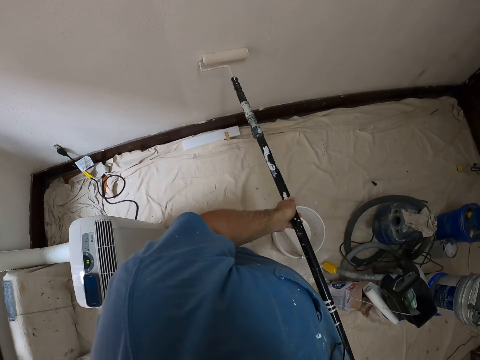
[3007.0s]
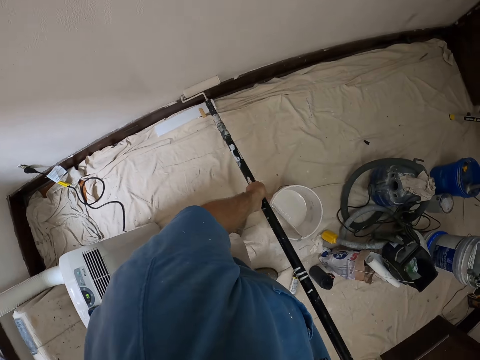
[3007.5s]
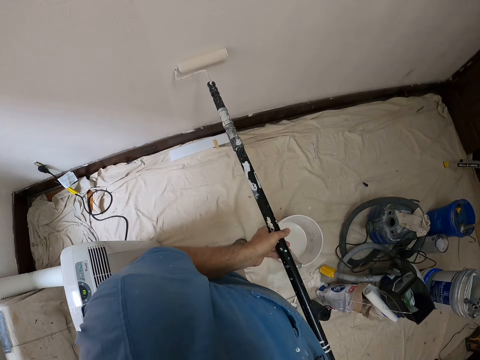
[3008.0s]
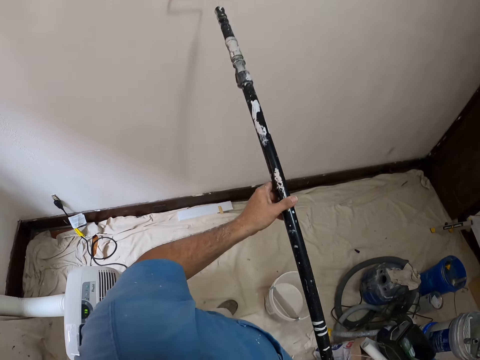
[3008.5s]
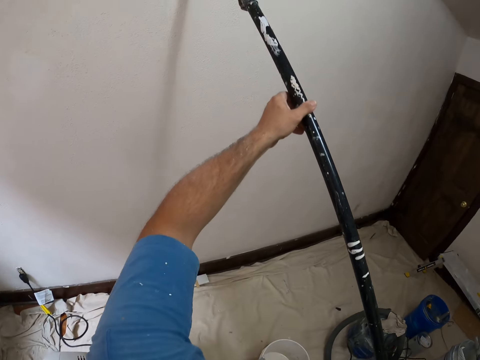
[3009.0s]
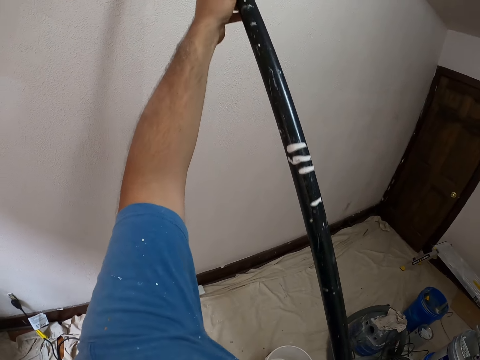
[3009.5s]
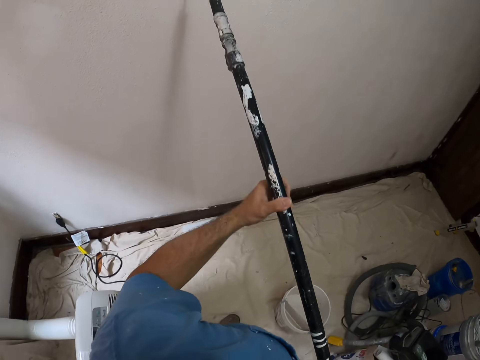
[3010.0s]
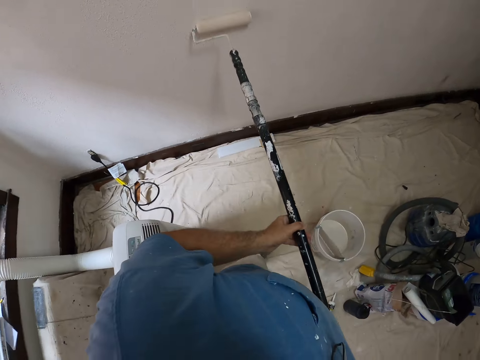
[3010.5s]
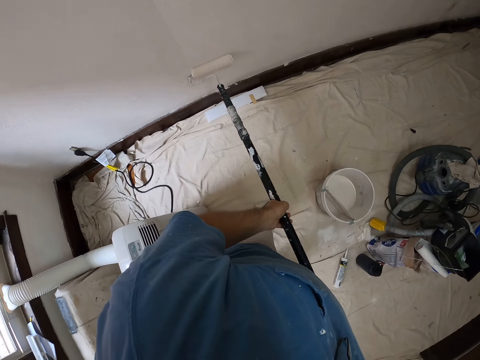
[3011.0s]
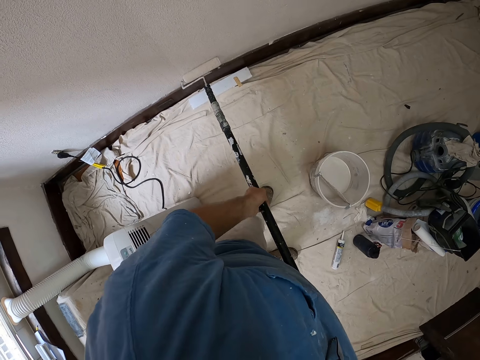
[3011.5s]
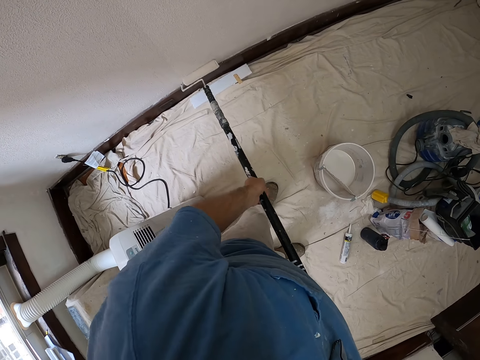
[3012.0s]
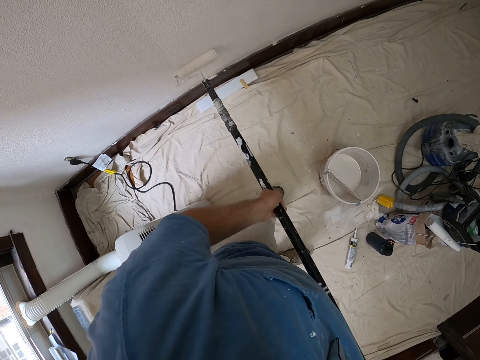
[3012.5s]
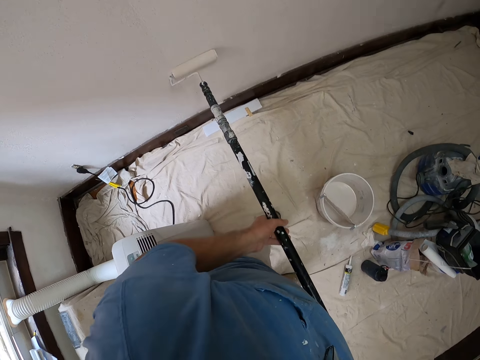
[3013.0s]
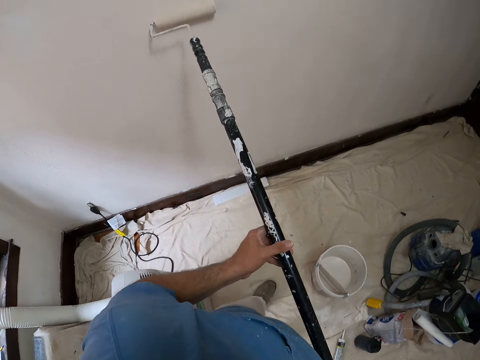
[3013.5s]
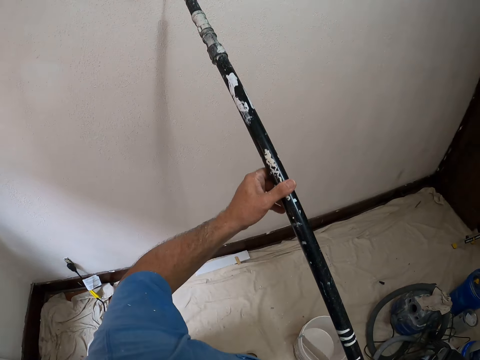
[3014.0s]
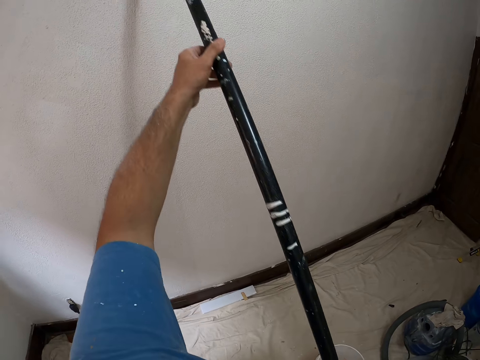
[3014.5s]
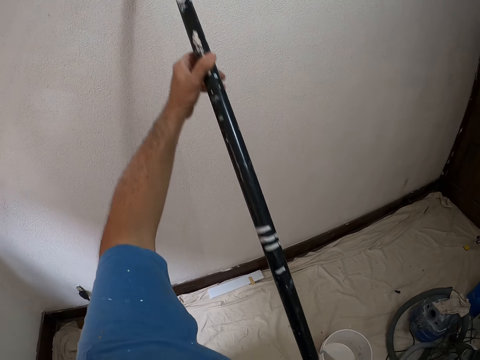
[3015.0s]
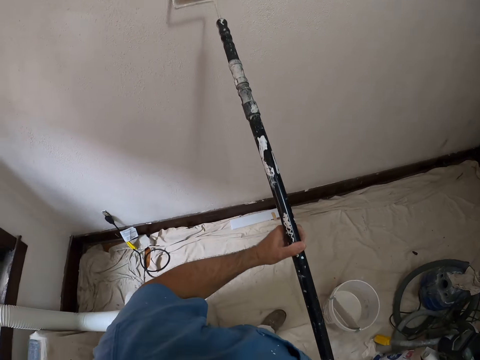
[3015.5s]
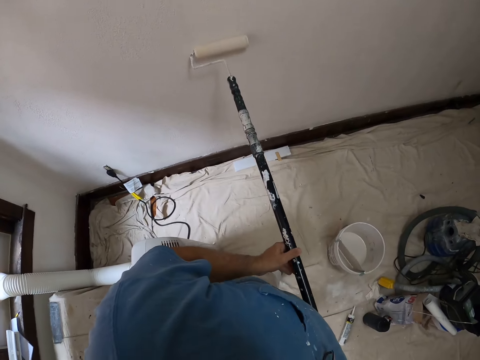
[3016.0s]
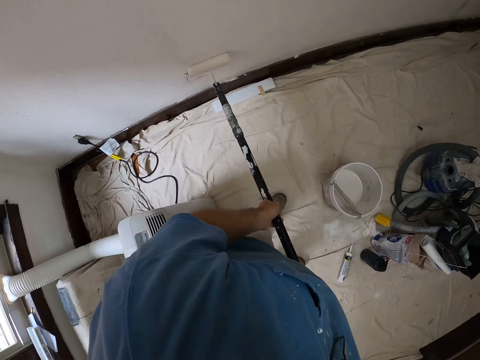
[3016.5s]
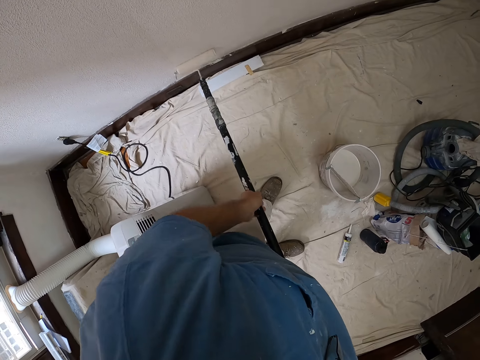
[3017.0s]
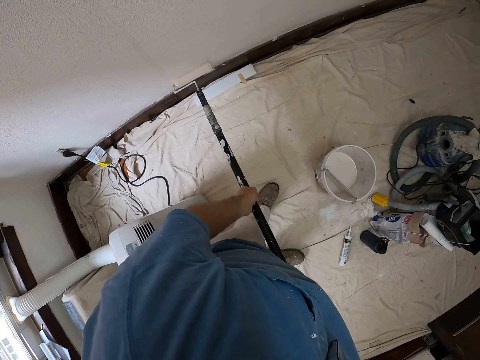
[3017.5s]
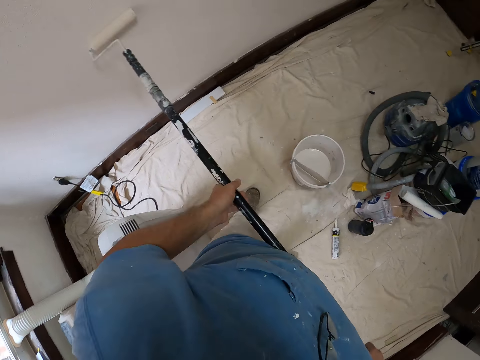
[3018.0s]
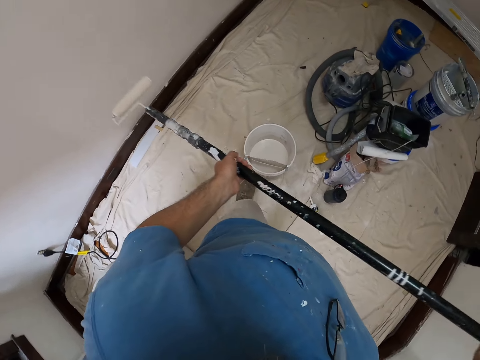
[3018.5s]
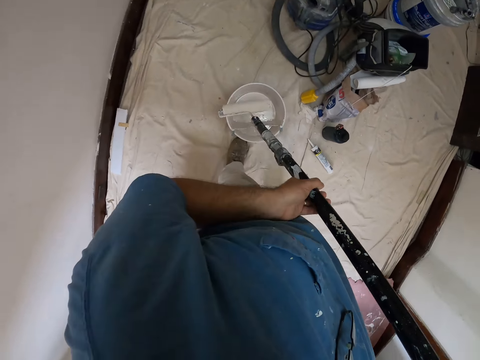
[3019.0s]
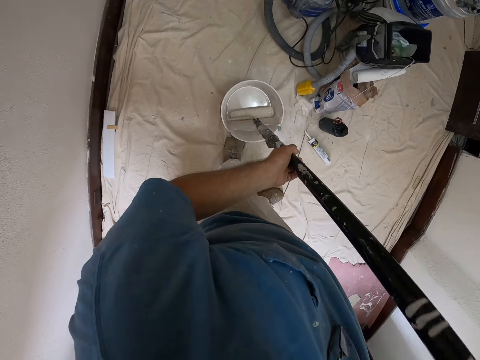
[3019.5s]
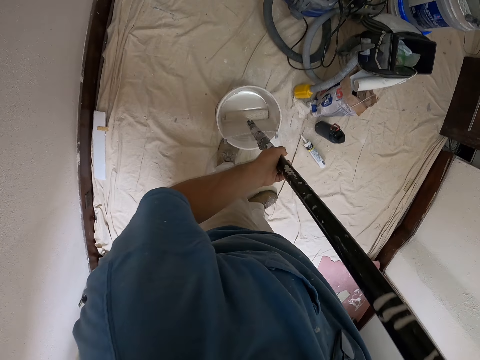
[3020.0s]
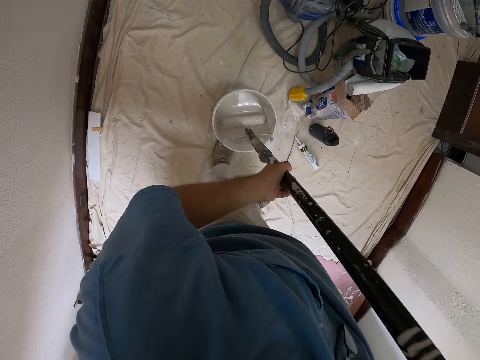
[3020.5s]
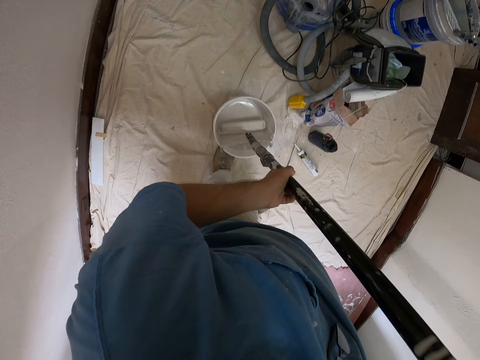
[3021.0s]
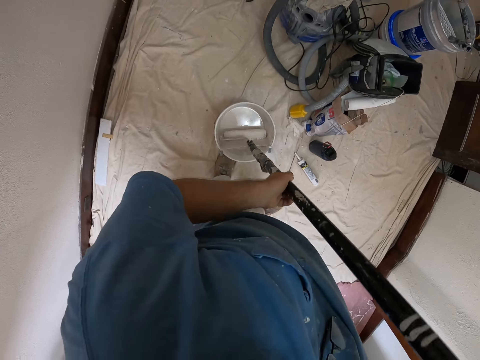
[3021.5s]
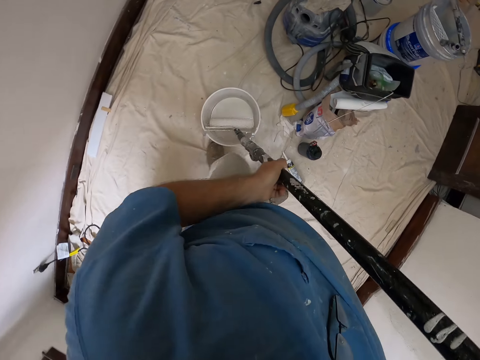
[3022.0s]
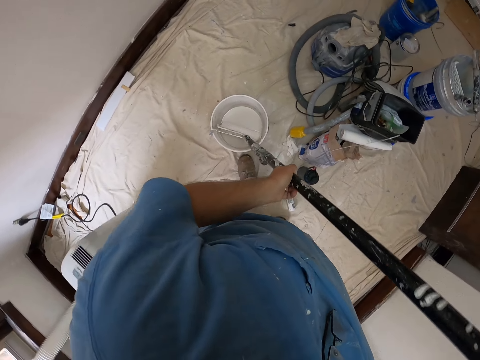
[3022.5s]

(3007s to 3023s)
The camera wearer dips a roller brush in a paint can.

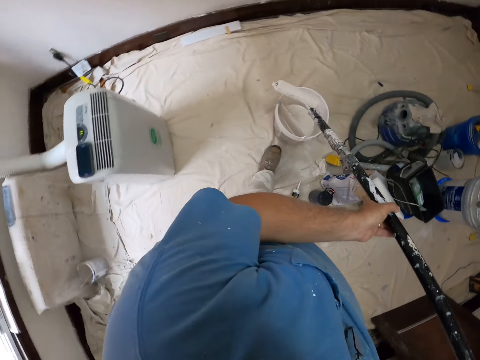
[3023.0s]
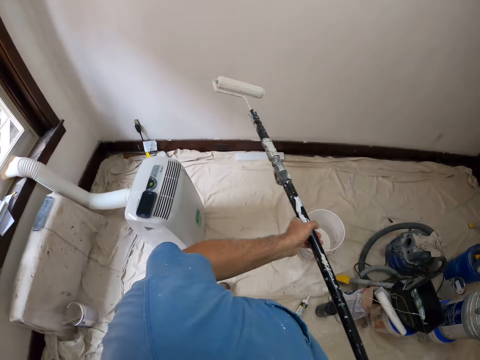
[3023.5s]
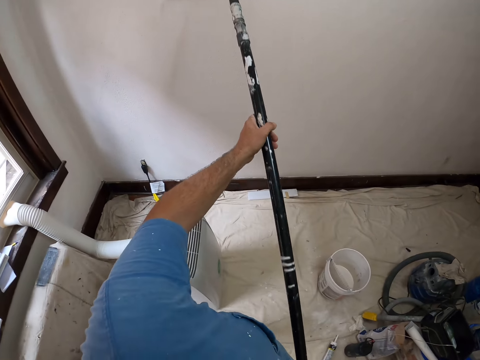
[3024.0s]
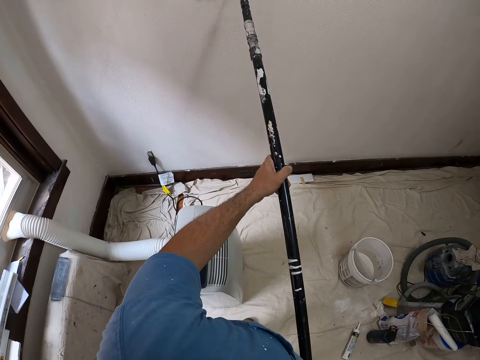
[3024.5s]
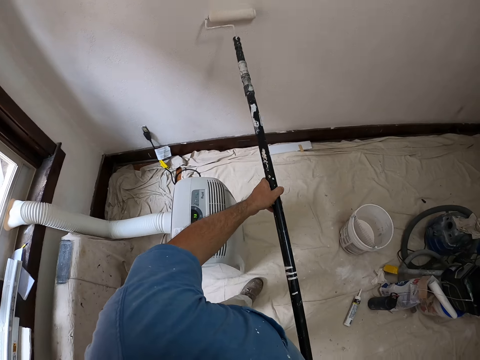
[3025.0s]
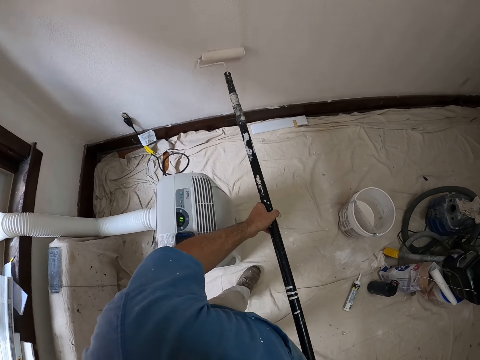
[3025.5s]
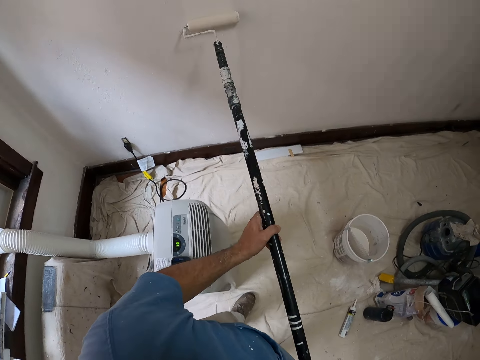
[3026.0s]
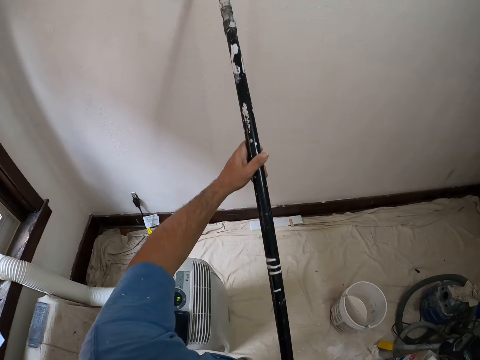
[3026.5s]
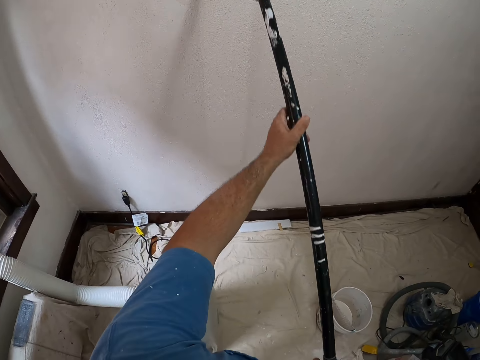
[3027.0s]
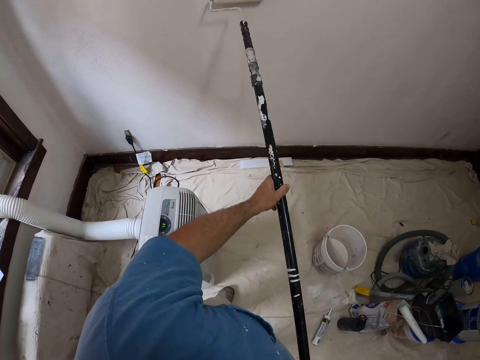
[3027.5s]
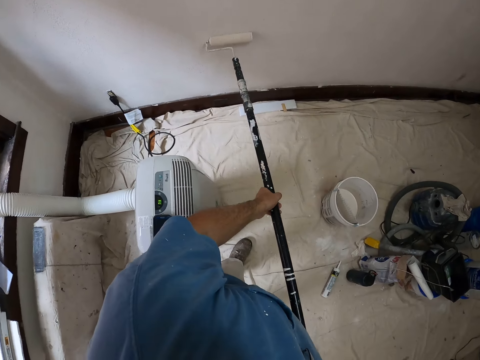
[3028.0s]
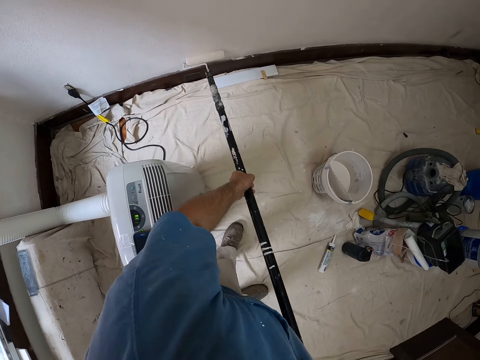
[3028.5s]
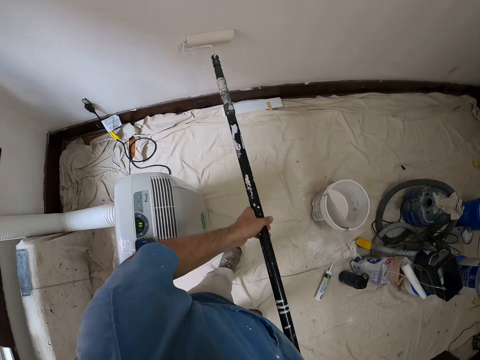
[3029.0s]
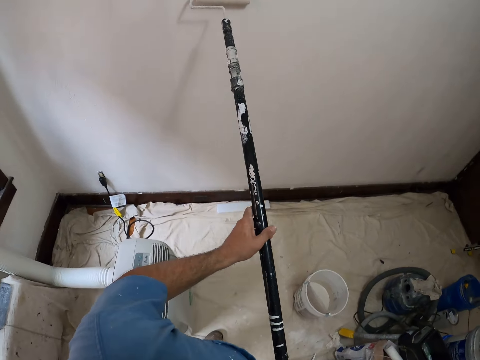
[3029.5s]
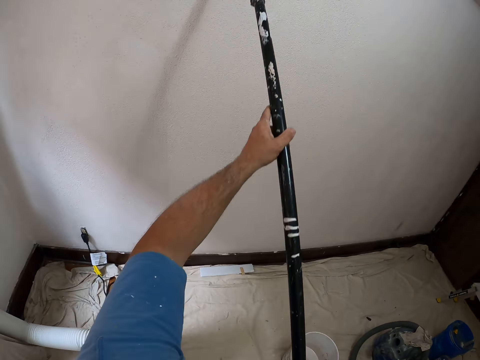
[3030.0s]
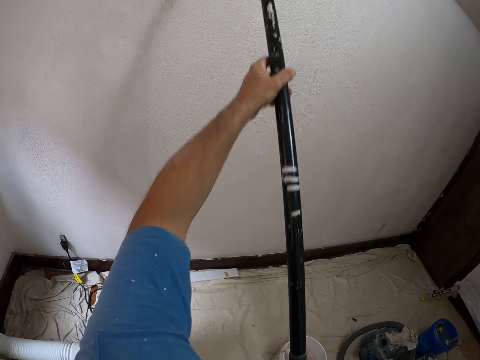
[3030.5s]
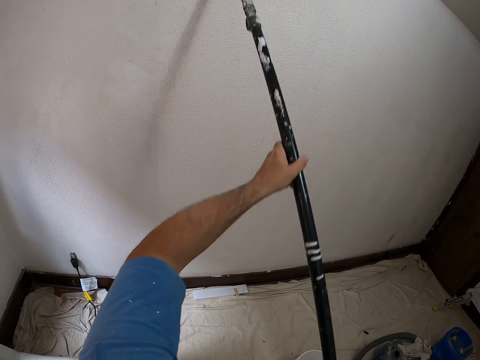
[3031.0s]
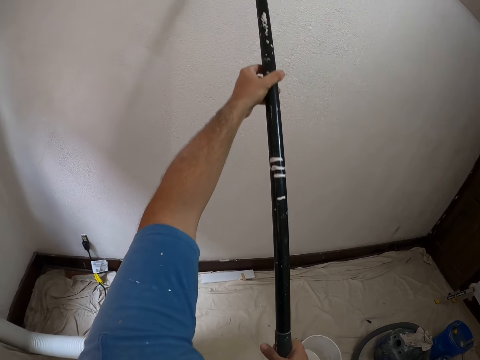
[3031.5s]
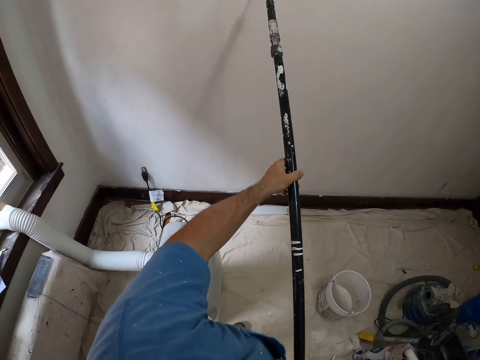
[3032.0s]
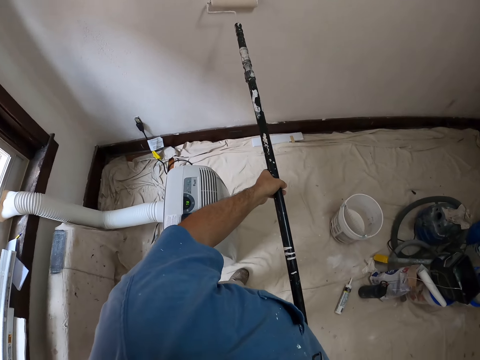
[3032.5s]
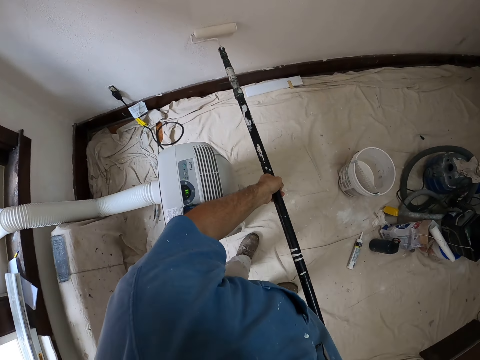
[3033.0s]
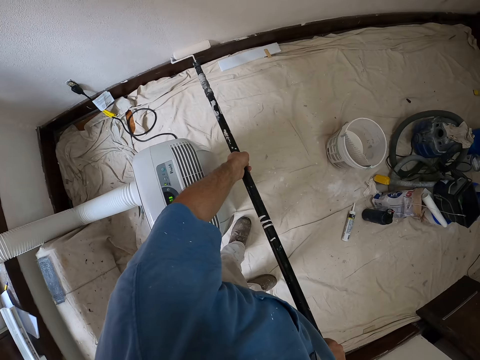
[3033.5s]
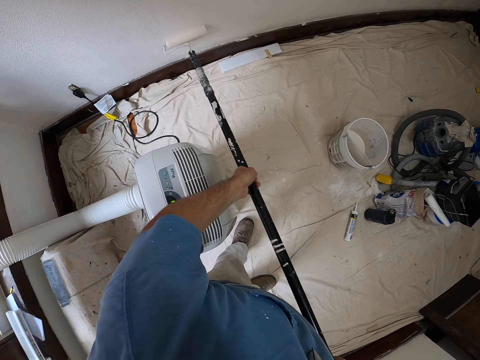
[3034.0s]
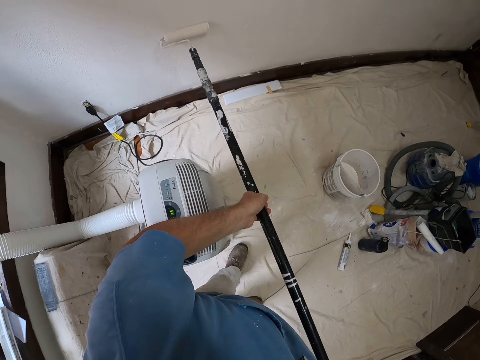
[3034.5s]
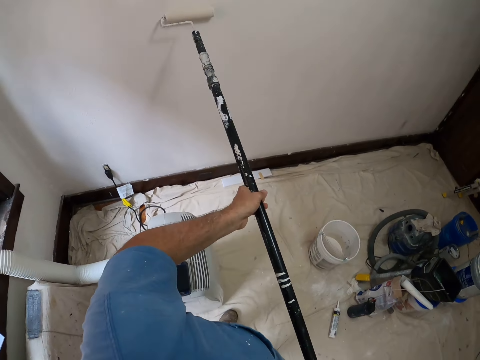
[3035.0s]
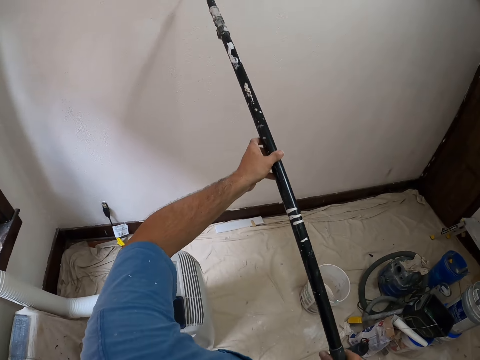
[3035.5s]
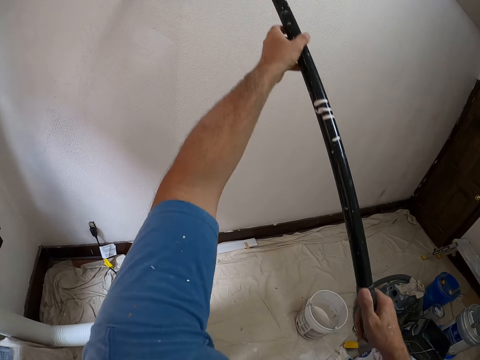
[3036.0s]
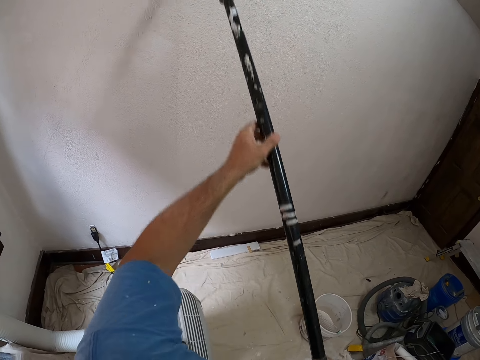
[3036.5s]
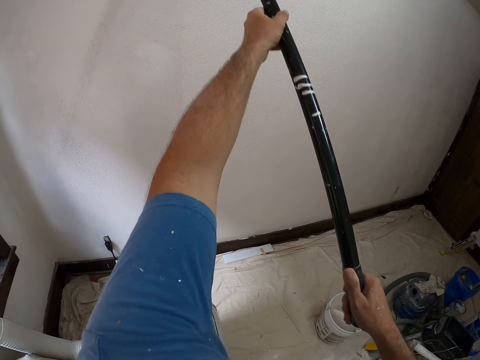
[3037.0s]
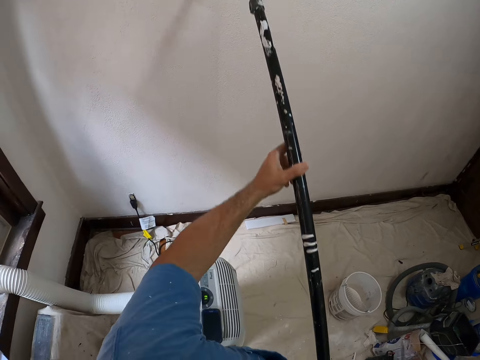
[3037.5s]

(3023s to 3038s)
The camera wearer holds up a roller brush. They paint a wall with the long roller brush.
